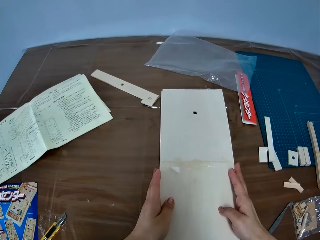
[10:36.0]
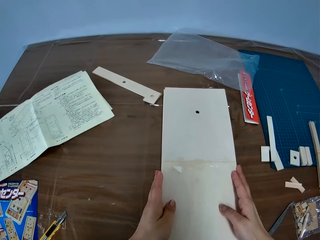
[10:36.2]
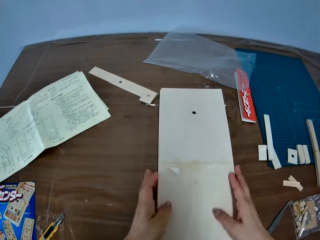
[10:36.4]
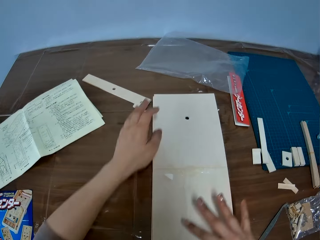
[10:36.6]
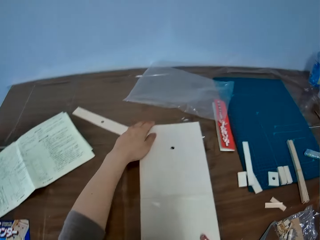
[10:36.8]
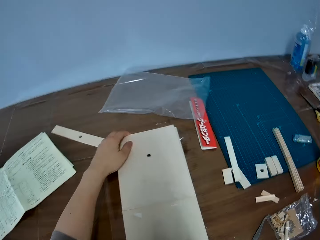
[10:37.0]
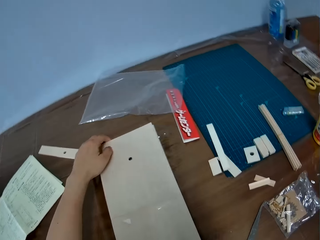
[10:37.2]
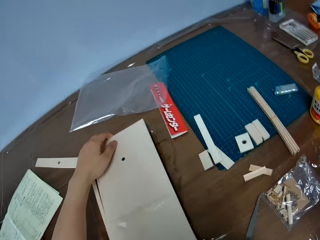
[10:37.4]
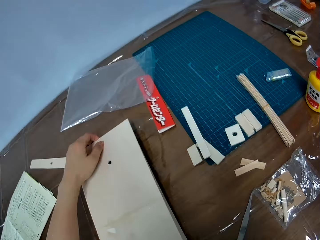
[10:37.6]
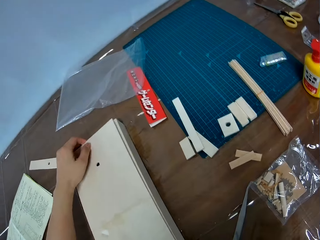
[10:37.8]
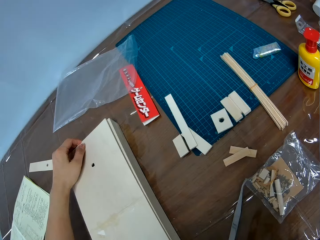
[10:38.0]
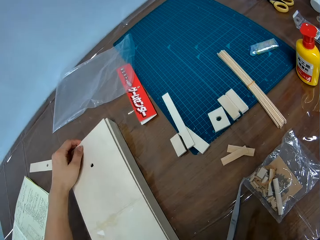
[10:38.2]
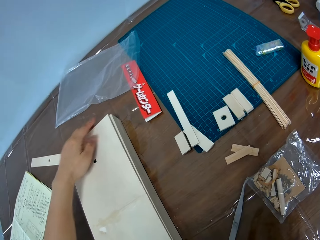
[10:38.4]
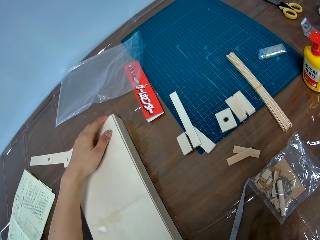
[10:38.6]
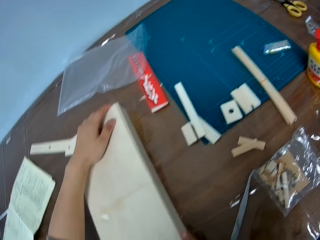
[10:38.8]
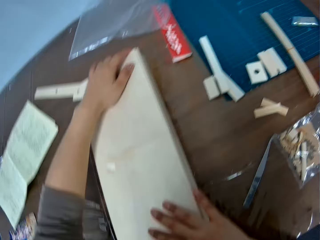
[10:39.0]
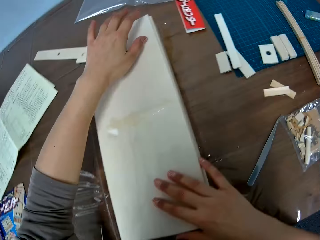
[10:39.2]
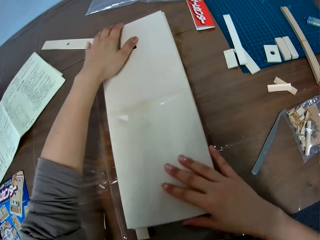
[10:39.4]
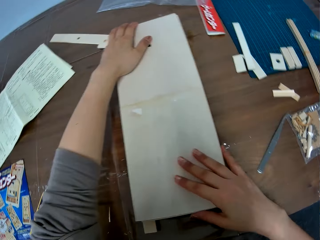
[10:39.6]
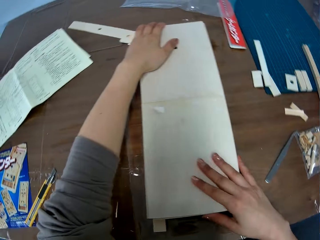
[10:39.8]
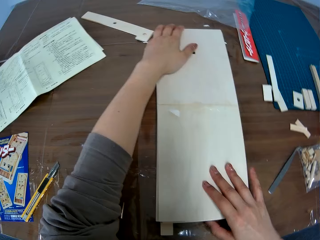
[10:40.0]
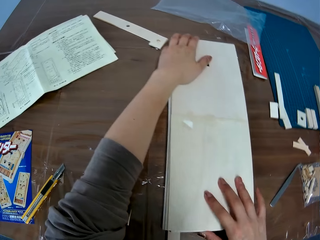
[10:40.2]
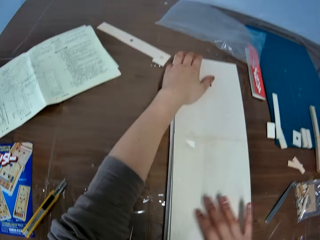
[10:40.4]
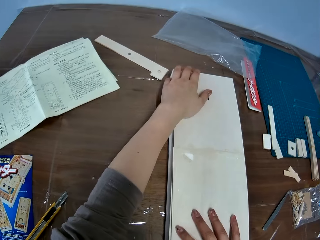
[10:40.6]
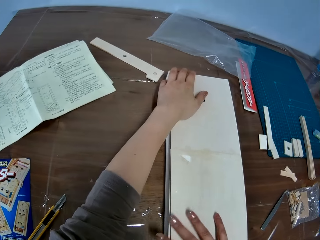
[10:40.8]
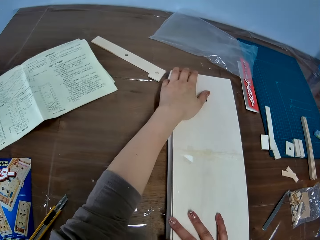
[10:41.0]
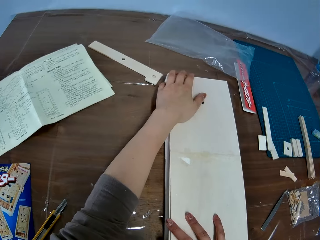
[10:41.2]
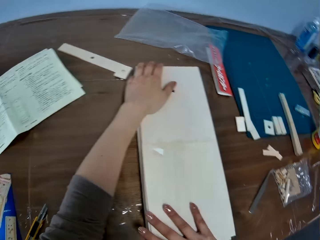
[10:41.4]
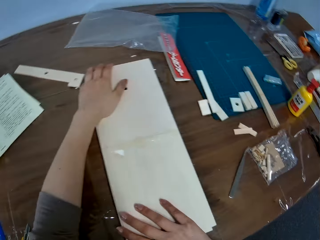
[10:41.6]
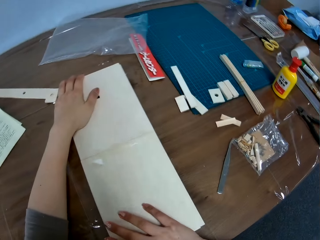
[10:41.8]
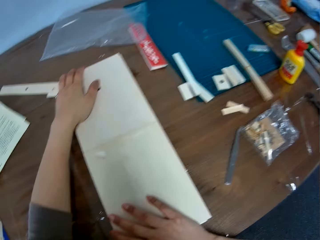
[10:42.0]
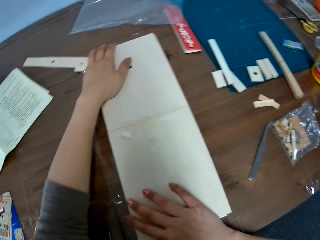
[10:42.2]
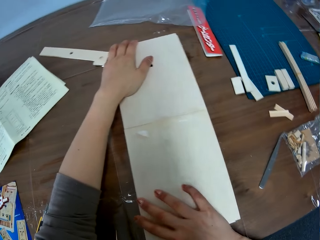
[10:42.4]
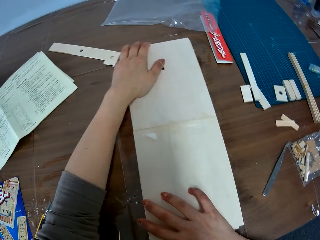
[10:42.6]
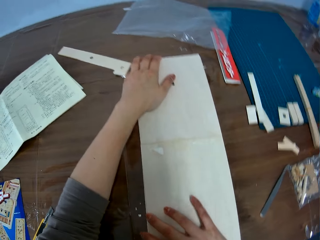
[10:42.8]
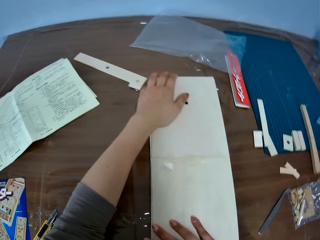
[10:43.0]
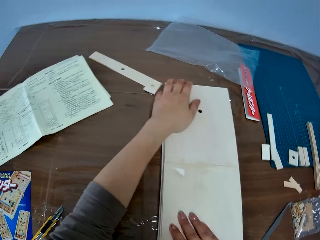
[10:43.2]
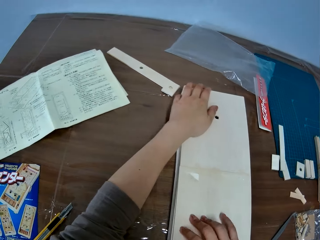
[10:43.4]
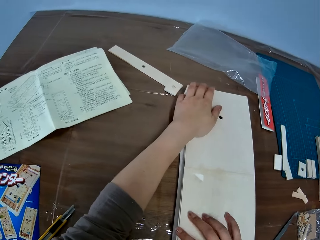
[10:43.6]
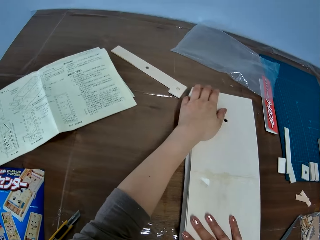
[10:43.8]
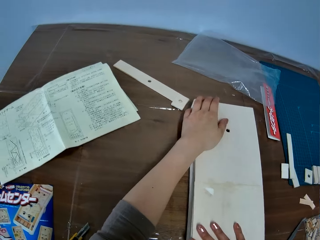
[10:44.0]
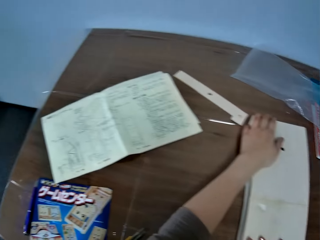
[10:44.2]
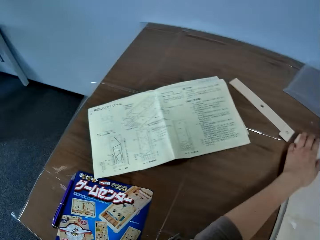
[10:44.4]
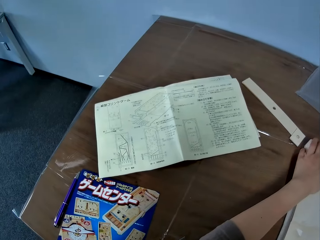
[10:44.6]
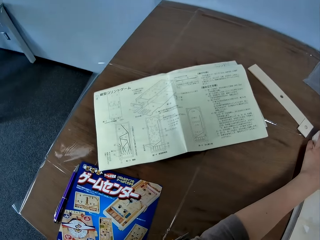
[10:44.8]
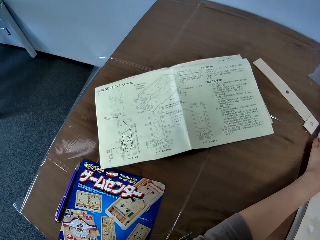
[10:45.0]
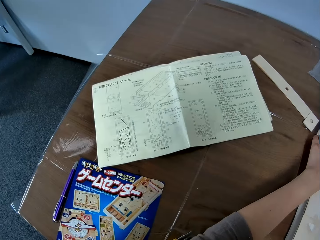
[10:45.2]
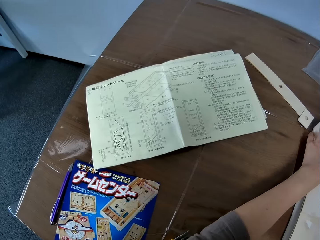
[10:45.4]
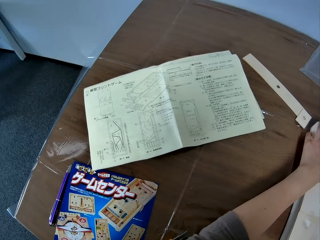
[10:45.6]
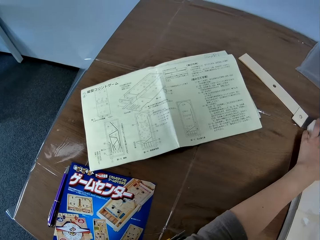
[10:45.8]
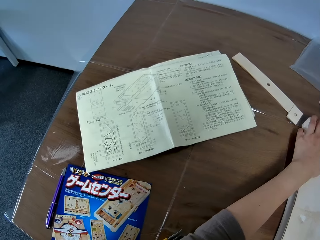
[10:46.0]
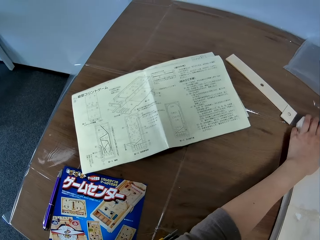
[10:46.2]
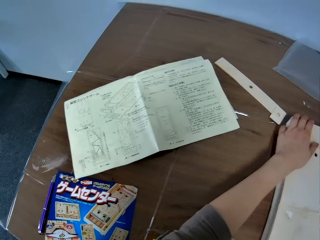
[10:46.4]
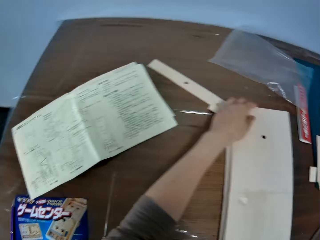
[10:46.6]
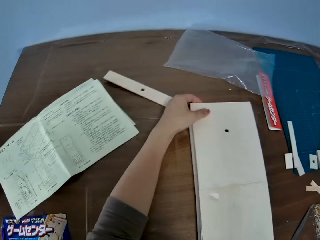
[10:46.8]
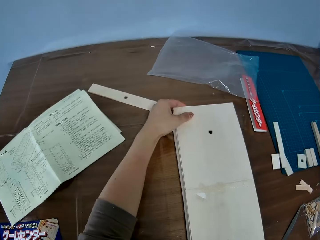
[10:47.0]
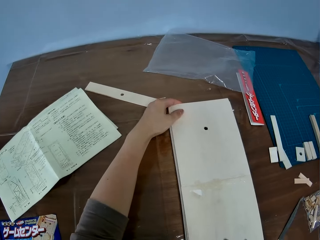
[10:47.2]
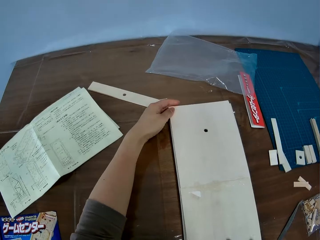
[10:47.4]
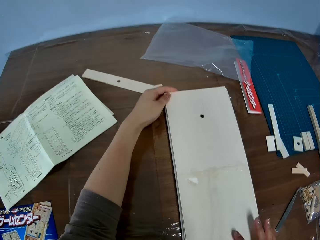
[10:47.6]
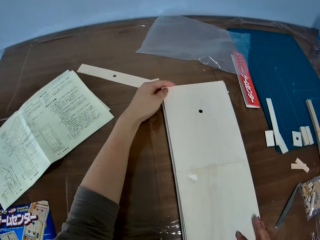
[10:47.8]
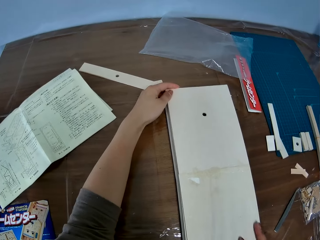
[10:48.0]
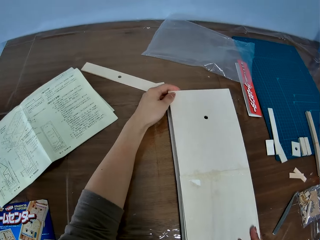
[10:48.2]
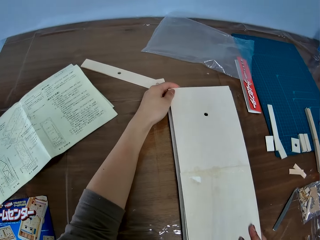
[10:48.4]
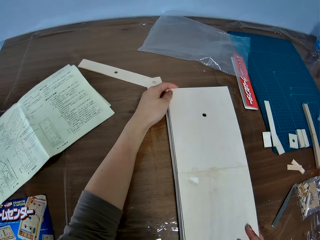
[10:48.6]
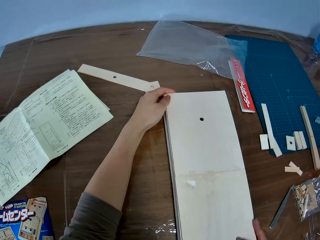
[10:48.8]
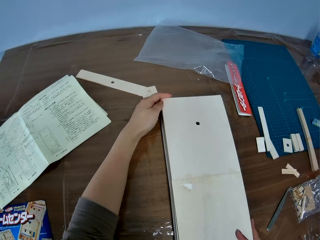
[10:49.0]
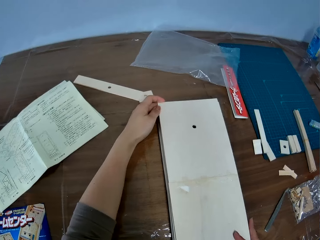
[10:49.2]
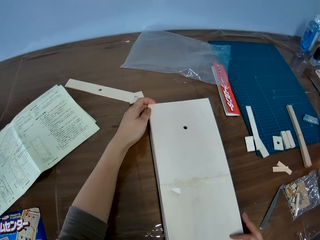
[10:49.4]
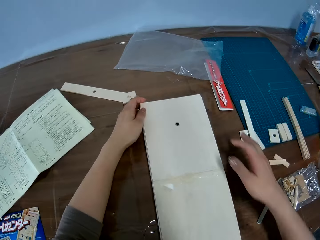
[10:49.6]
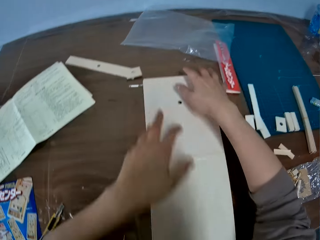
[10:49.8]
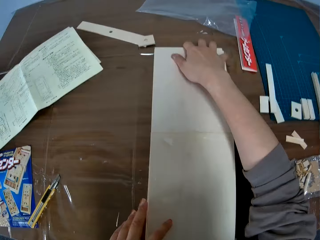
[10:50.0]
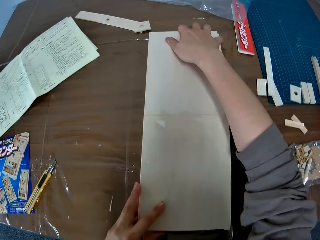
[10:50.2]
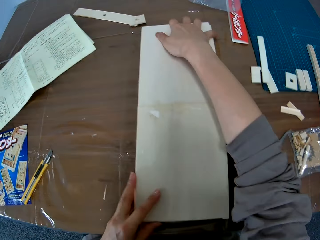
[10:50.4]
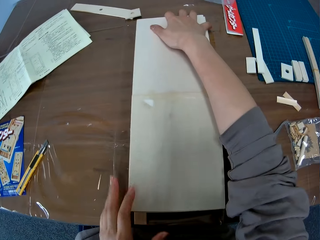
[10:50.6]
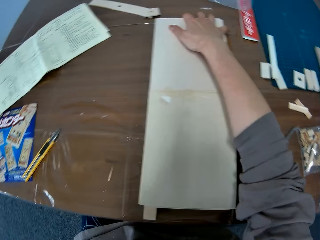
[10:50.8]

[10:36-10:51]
The camera wearer looks at a piece of paper manual on a table. They adjust a paperboard on a paperboard model.

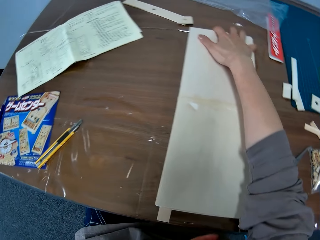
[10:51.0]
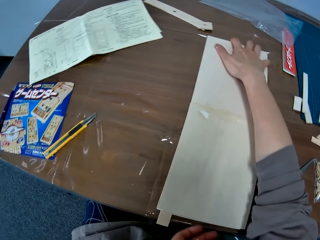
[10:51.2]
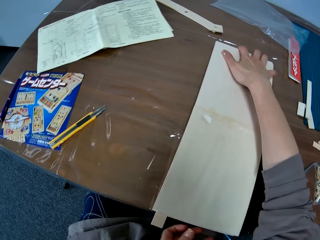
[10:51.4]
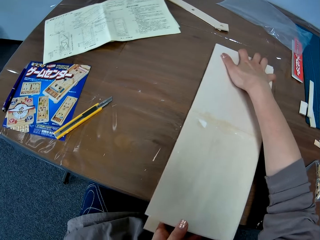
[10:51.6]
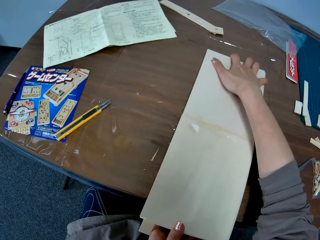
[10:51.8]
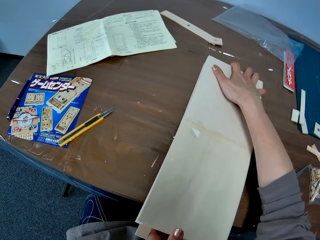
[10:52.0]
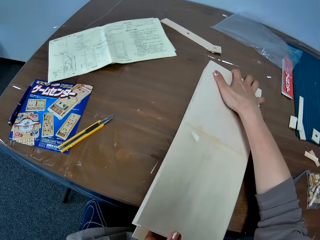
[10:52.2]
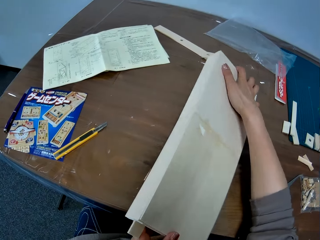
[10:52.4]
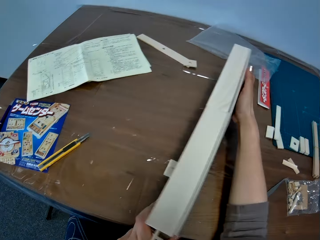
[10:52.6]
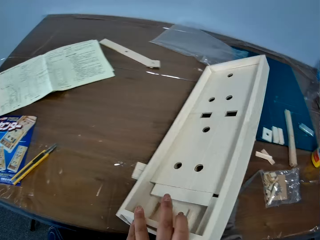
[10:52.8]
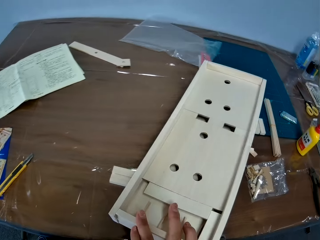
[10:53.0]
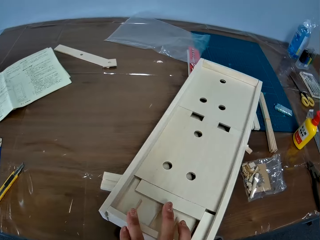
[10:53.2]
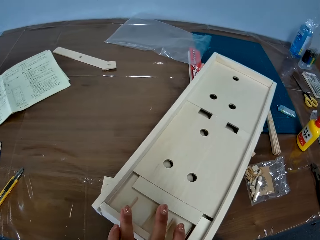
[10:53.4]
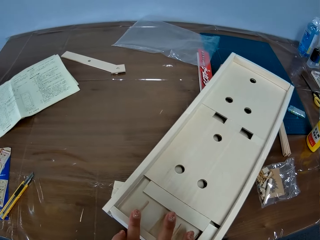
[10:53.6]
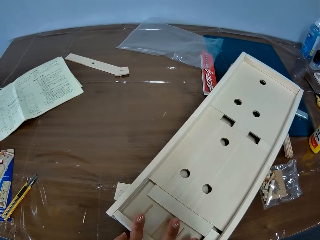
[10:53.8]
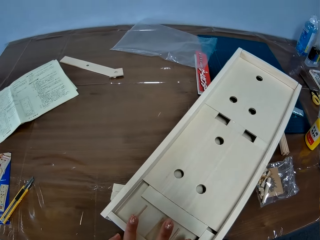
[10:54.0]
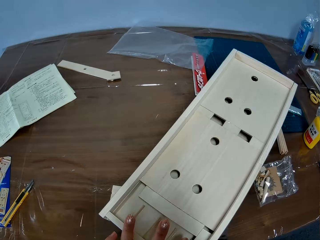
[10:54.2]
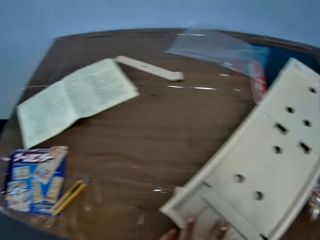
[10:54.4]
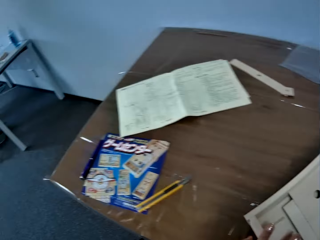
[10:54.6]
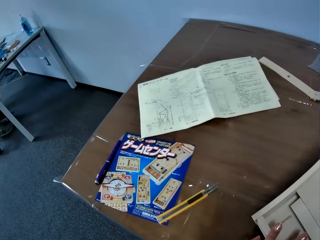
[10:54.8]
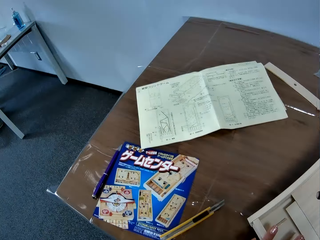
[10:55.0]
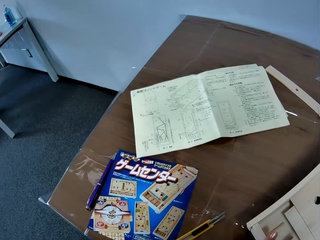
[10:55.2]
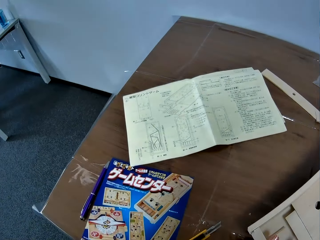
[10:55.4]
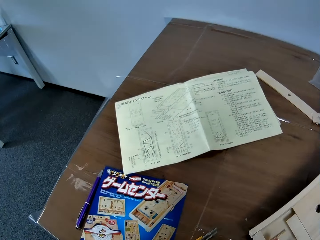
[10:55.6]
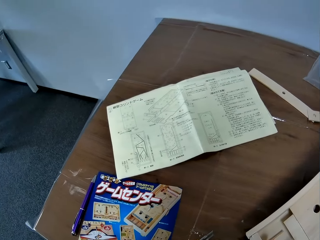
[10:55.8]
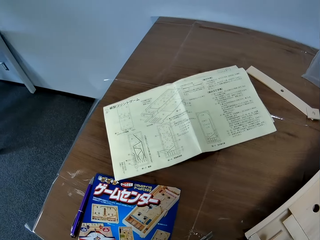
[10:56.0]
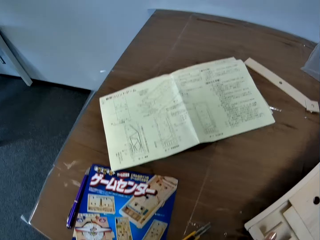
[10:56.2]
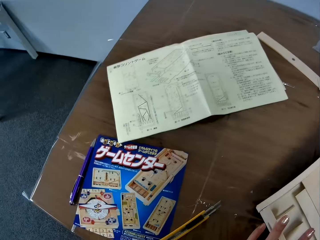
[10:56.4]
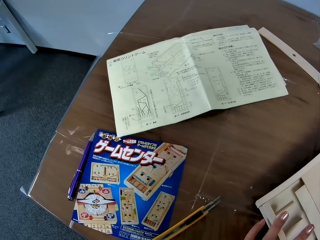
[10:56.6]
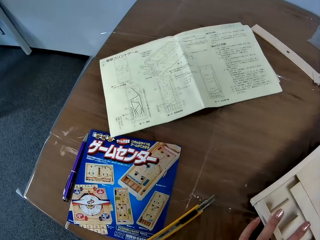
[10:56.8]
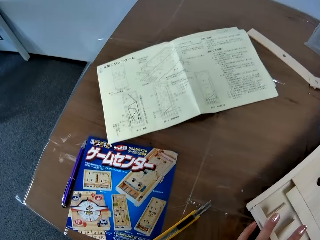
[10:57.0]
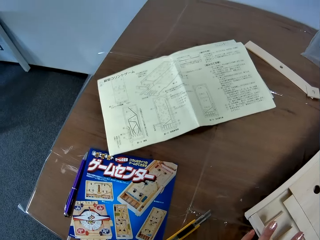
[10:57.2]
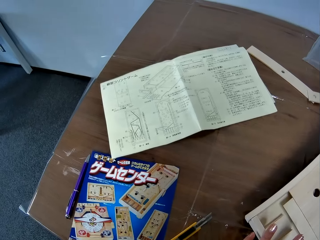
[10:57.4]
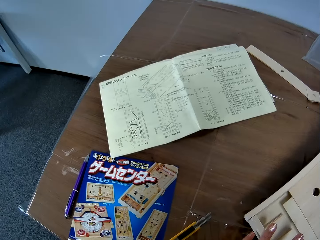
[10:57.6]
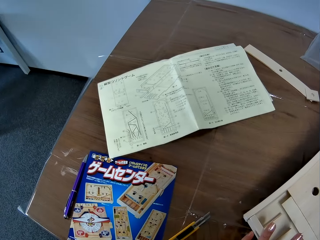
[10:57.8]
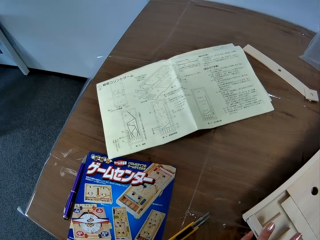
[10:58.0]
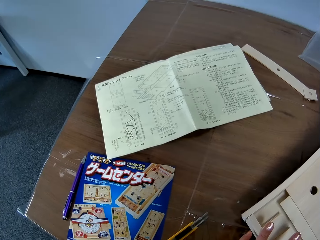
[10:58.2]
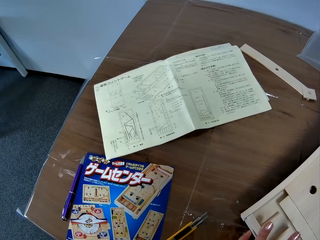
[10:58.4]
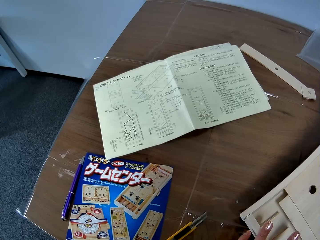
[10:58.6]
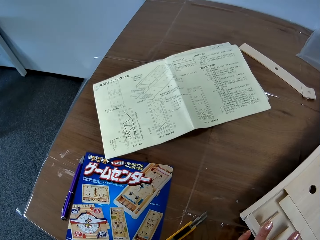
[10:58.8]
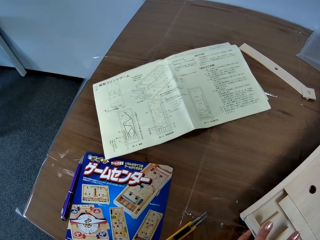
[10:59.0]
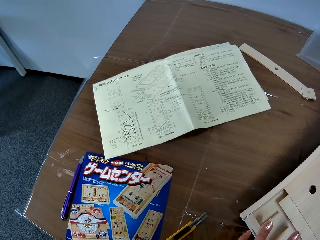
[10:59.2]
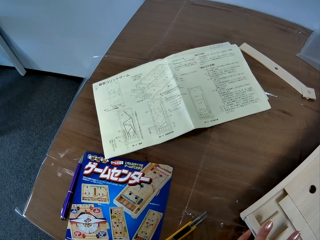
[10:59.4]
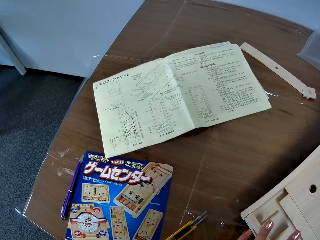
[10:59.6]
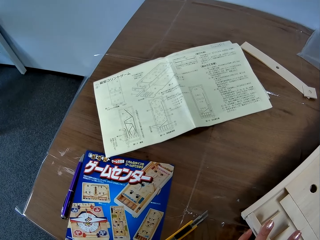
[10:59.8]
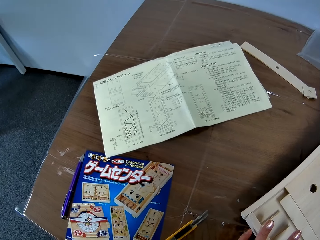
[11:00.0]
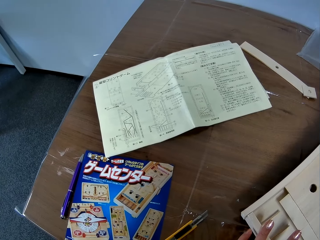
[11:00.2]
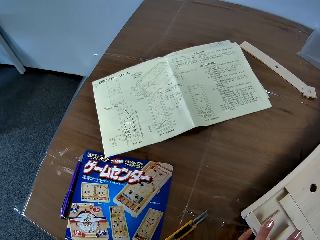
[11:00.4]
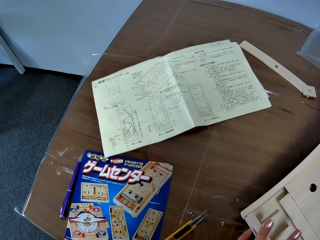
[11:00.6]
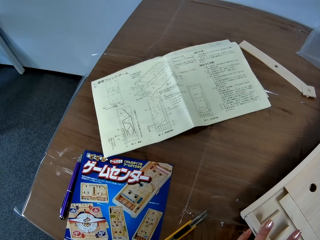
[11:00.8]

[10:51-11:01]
The camera wearer moves the craft board or paperboard model. They flip the paperboard model on a table. They look around the table.
